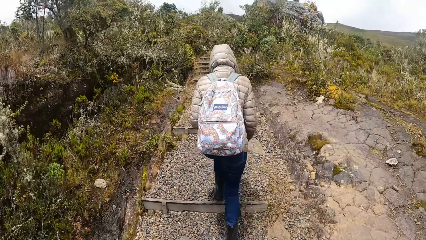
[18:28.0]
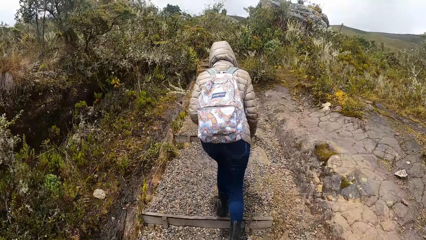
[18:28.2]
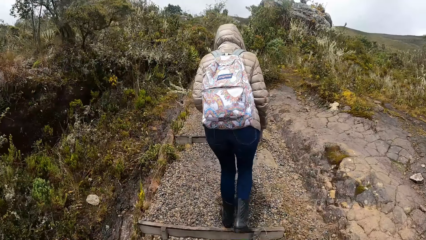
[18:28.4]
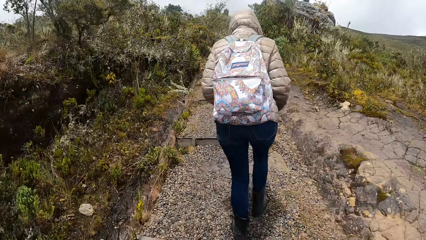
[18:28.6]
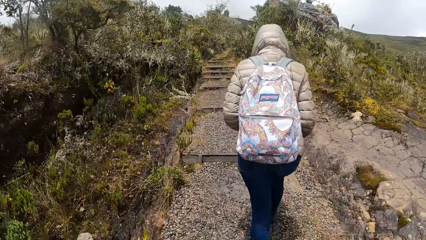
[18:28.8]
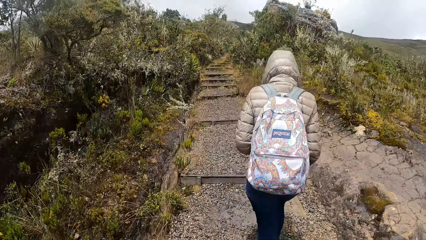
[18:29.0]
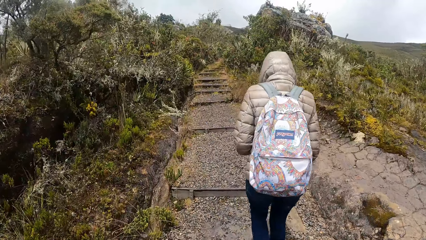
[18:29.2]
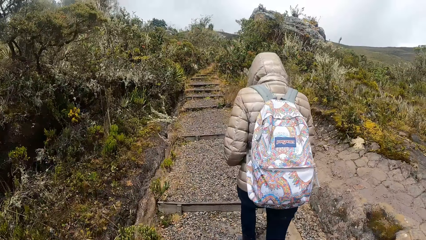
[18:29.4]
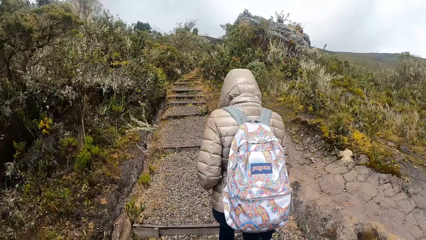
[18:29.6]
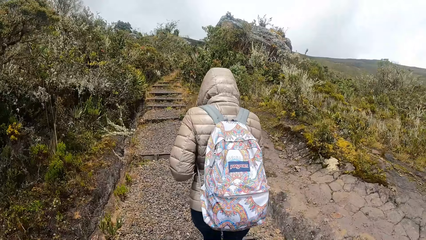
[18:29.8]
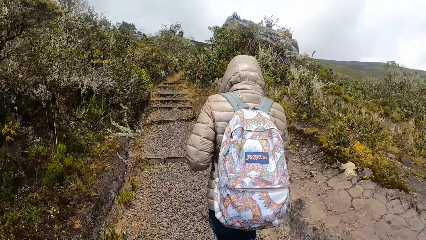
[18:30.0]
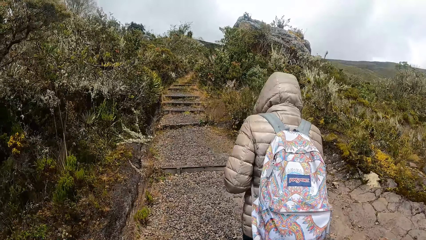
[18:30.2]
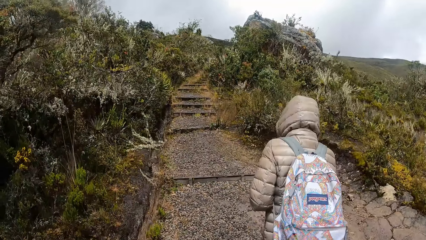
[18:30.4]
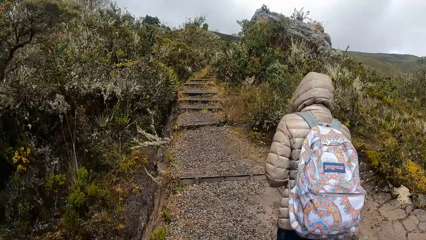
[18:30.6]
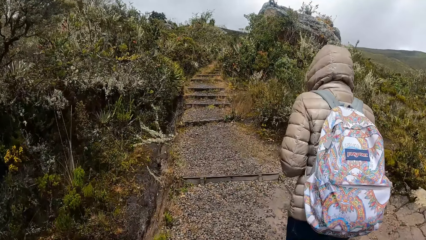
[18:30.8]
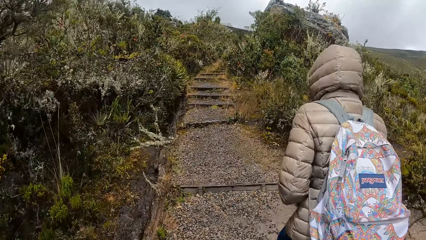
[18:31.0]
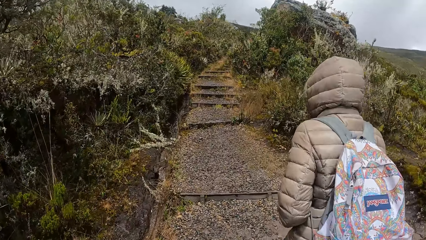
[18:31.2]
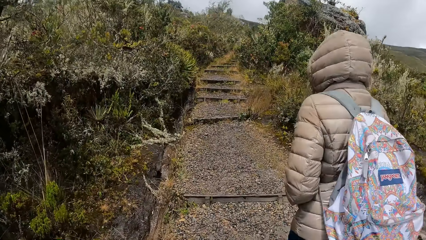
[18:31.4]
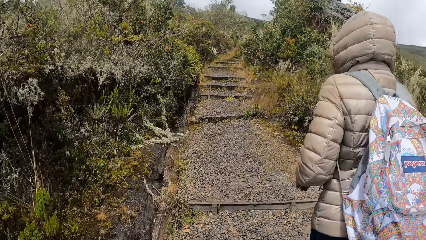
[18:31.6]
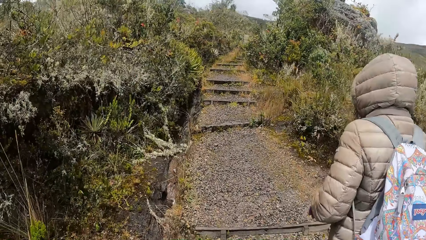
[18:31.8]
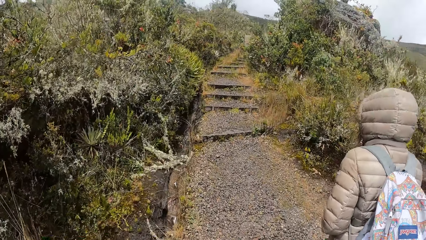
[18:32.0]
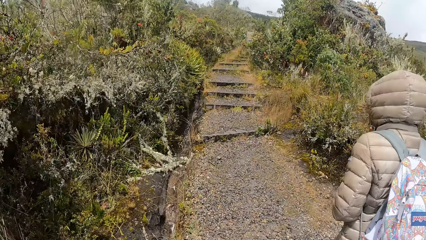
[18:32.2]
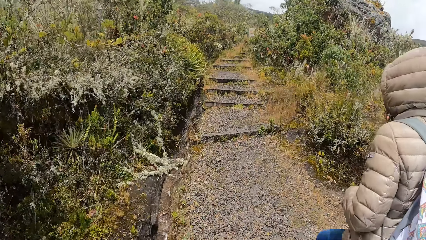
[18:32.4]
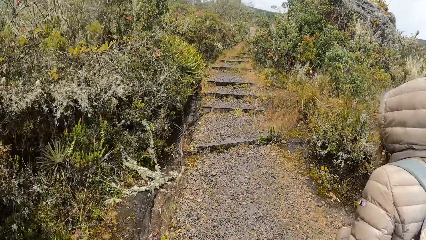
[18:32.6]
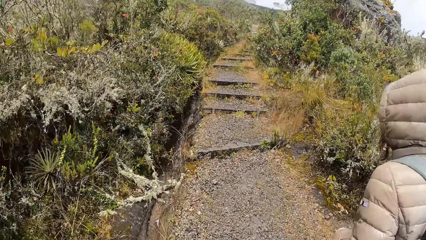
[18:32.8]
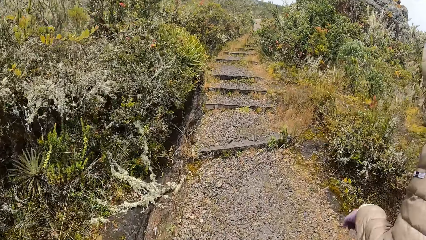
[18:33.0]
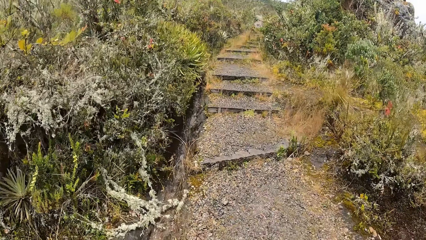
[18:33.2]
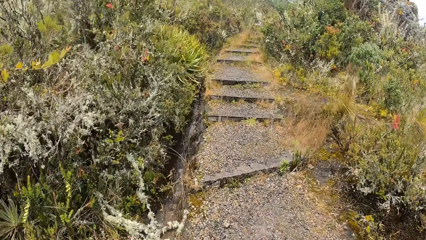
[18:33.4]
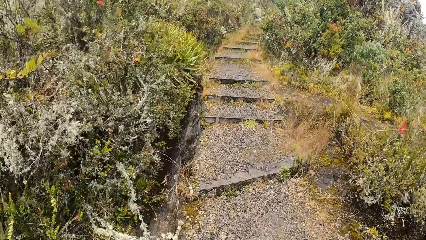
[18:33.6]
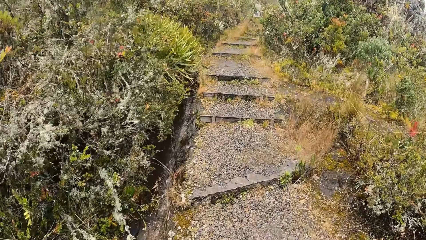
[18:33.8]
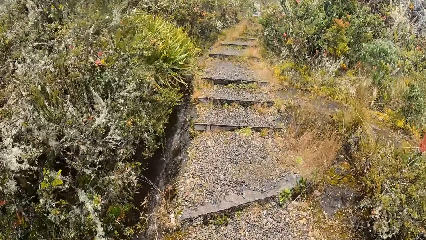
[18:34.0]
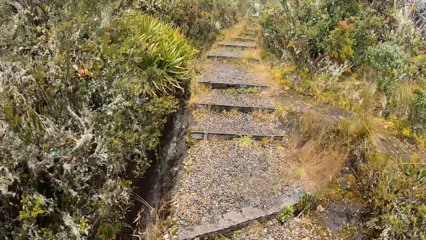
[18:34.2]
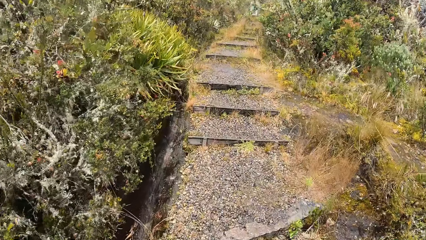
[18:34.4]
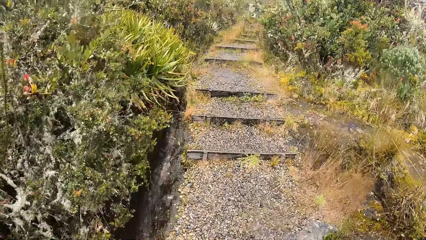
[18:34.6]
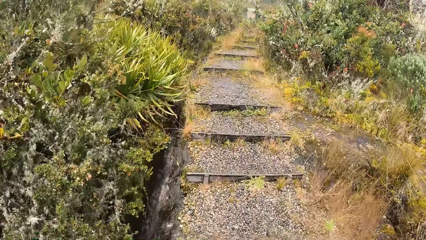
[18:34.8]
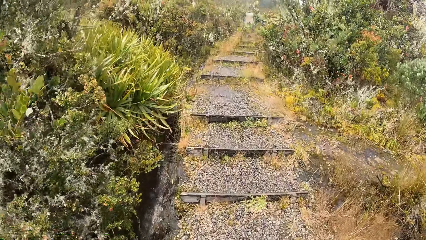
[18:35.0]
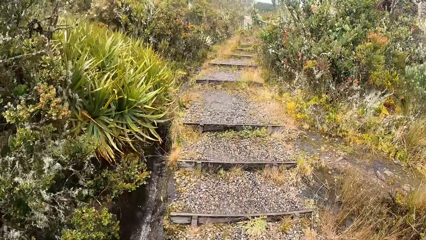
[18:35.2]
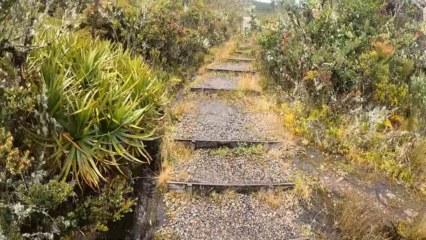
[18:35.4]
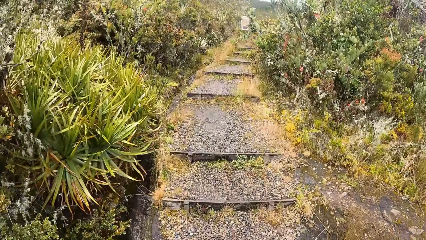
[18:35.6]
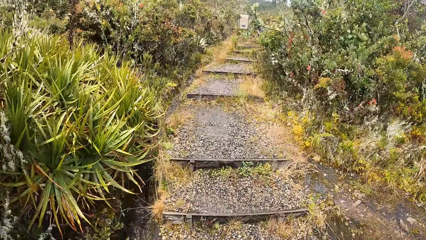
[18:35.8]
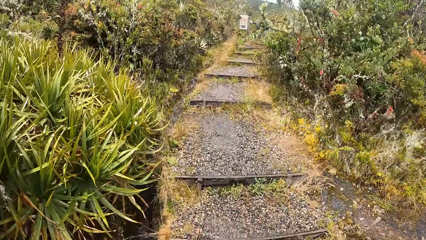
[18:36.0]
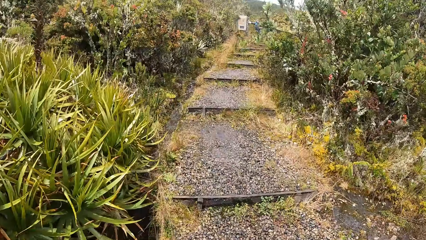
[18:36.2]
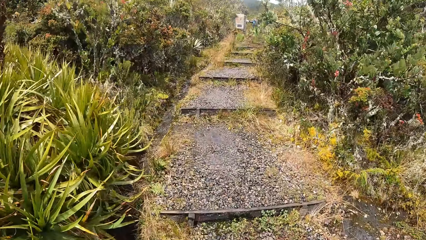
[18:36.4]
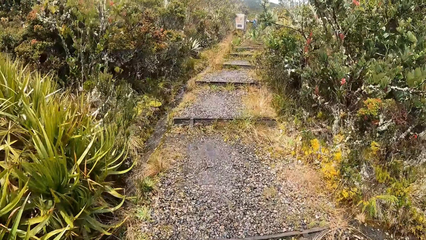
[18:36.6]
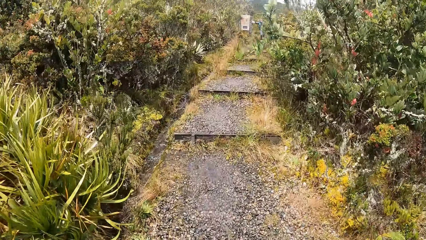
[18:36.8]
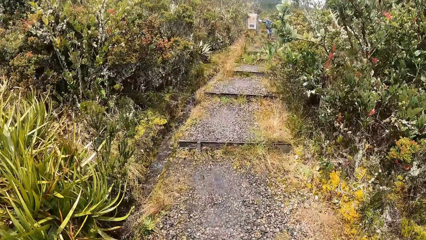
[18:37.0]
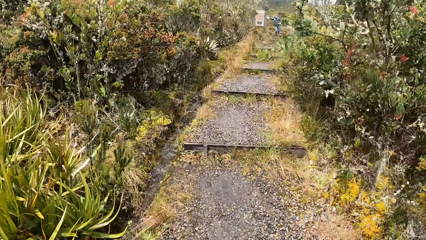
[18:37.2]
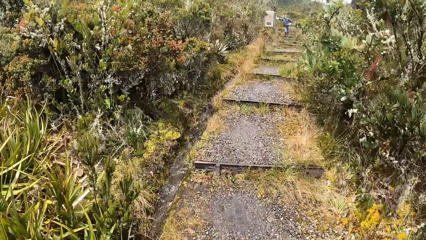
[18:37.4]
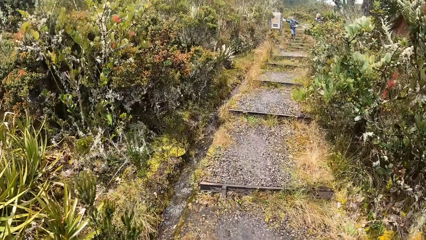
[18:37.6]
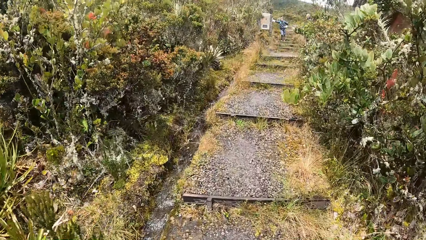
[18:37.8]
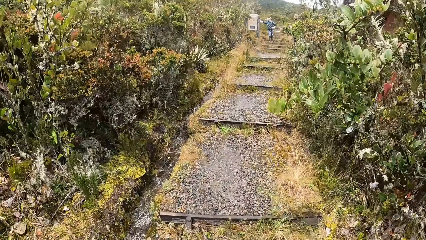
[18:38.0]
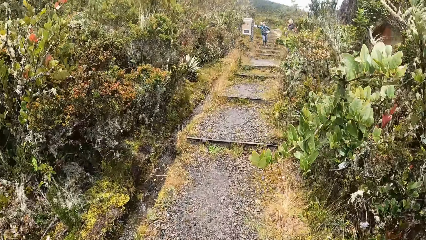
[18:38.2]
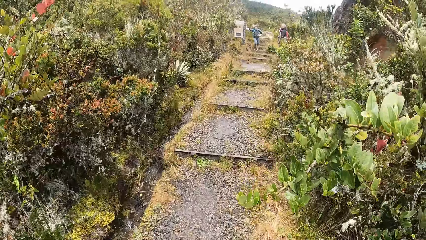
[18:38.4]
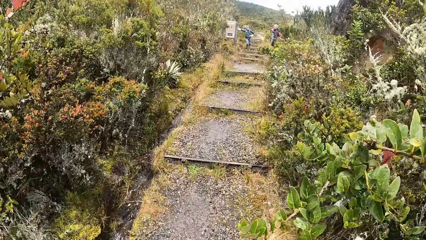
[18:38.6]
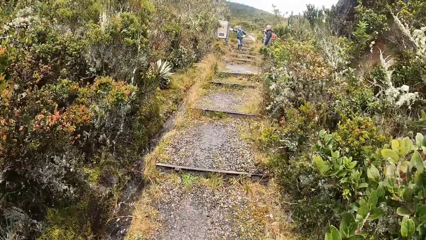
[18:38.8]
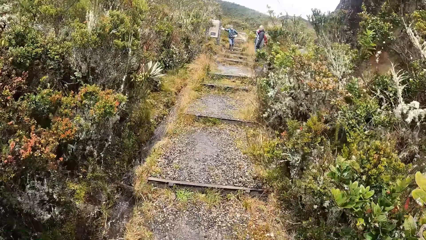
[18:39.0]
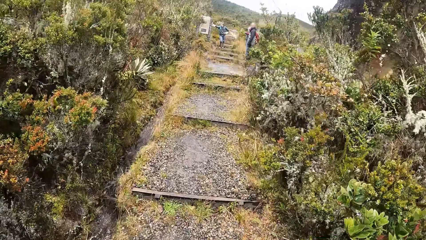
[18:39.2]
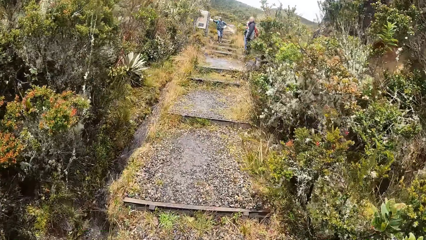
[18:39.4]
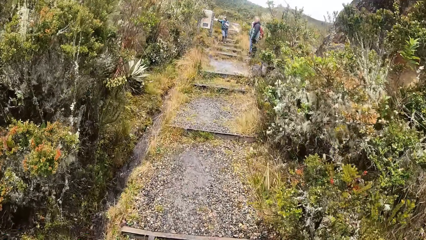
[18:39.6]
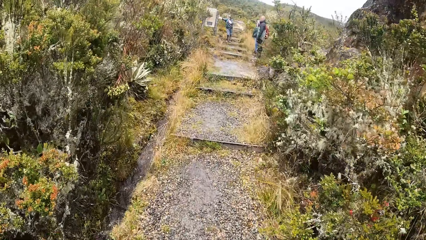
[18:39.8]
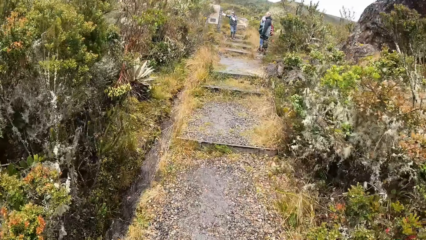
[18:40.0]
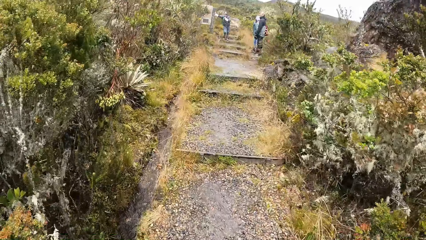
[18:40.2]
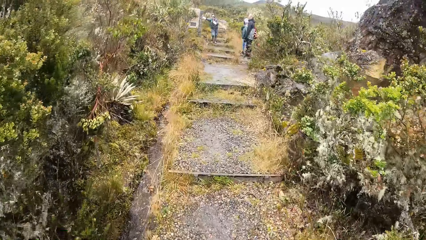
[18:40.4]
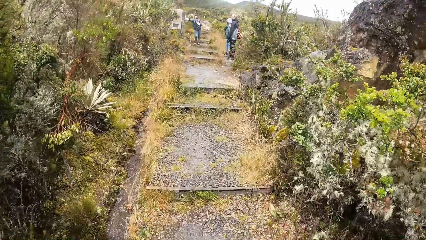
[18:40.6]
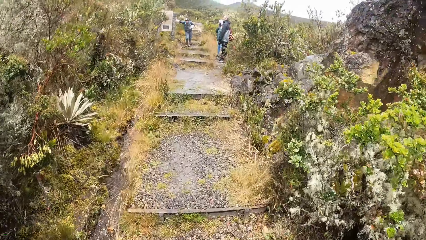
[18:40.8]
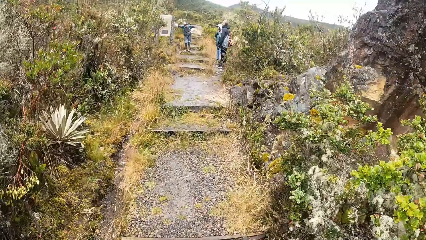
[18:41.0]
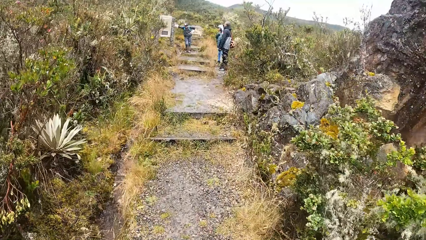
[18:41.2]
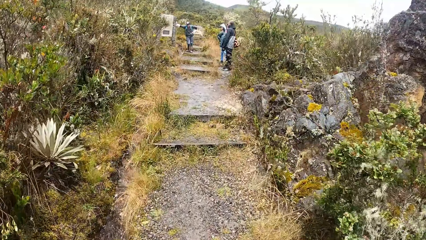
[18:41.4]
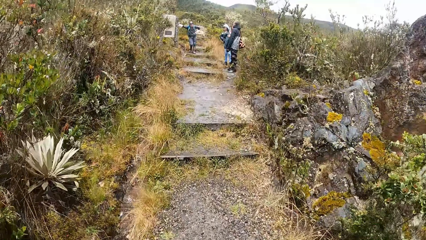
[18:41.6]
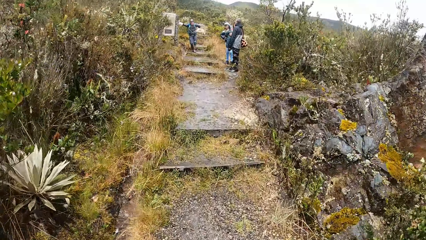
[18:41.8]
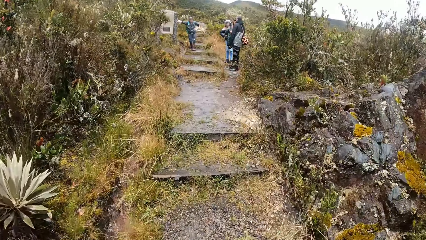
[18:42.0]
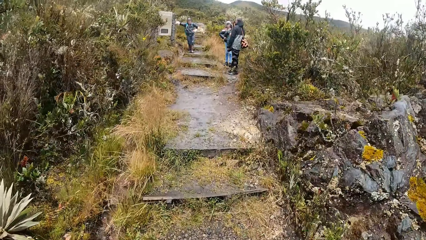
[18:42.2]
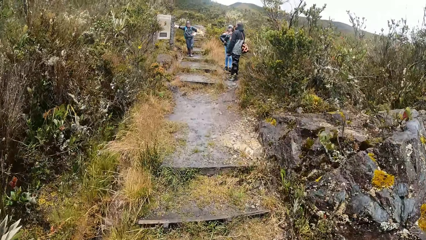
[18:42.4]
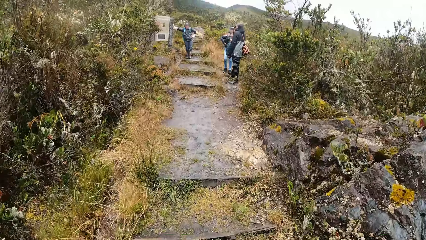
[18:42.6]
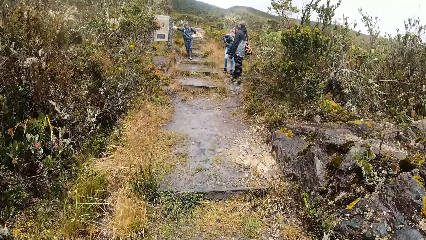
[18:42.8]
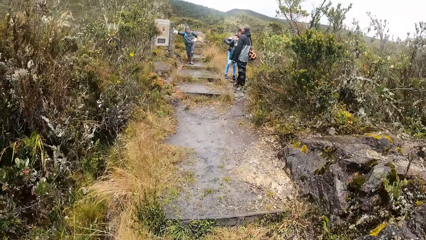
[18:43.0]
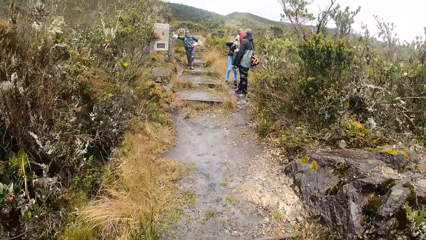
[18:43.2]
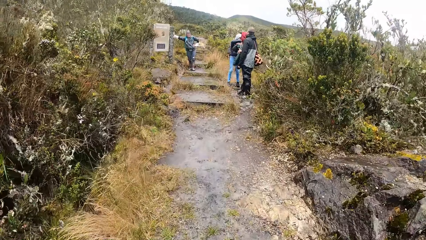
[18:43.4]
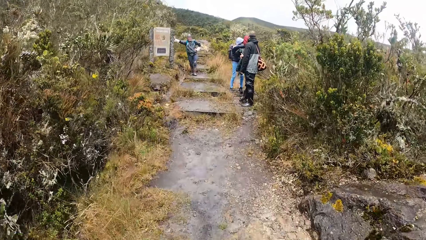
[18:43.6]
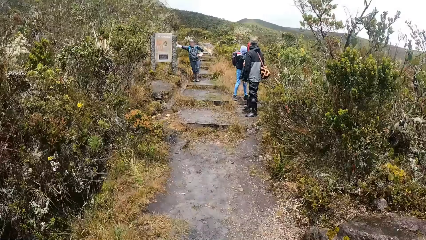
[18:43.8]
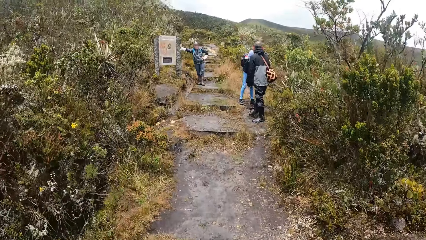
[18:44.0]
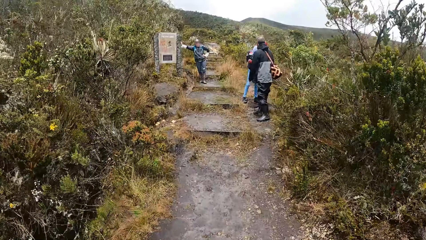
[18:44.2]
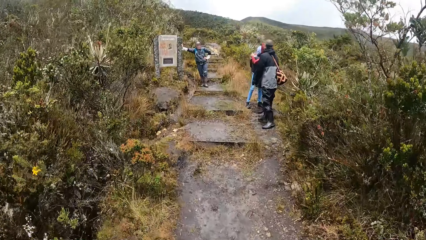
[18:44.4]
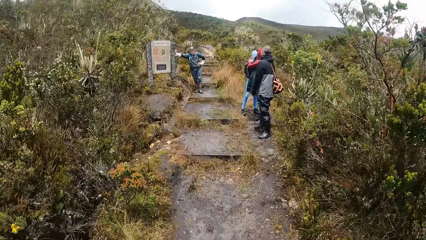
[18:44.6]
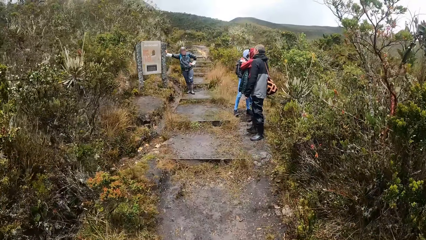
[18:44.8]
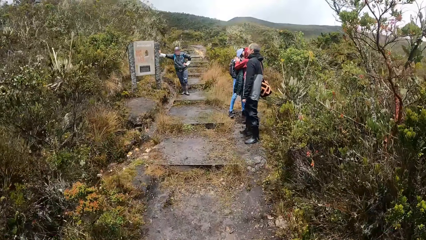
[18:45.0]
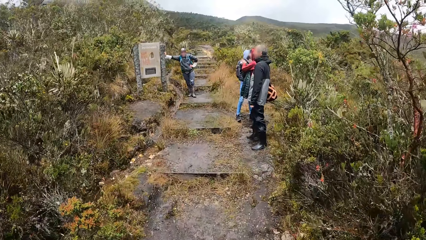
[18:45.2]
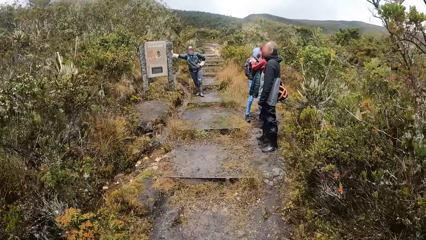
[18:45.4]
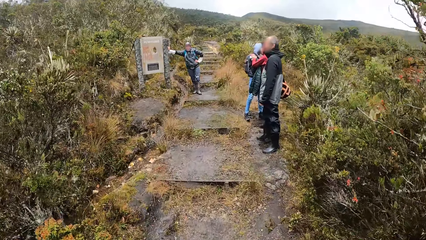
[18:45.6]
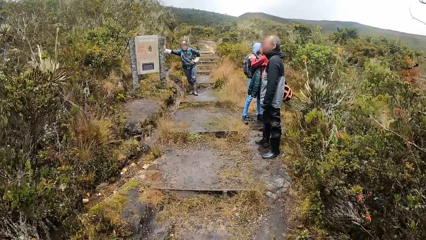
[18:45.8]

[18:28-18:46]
The camera wearer walks past the woman. Another woman touches her face with her left hand. A third woman interacts with a fourth woman.
